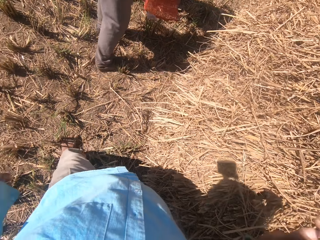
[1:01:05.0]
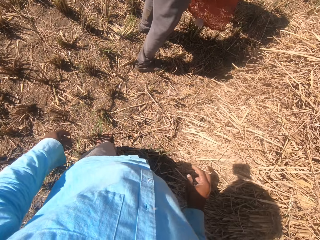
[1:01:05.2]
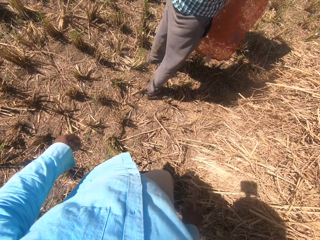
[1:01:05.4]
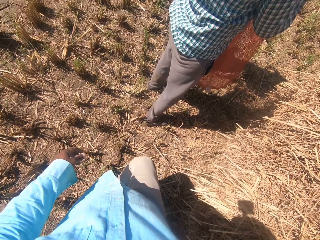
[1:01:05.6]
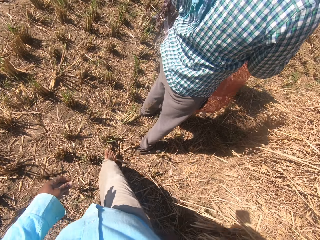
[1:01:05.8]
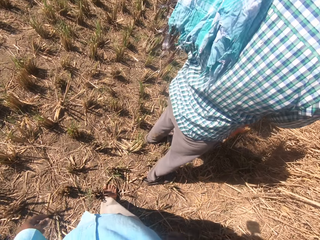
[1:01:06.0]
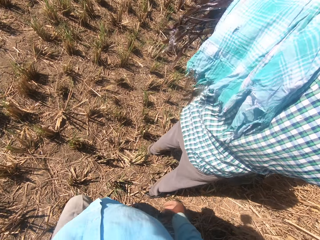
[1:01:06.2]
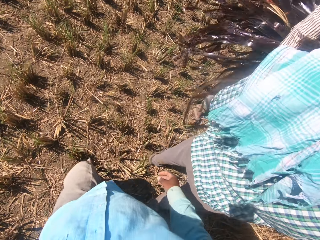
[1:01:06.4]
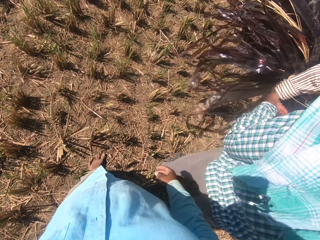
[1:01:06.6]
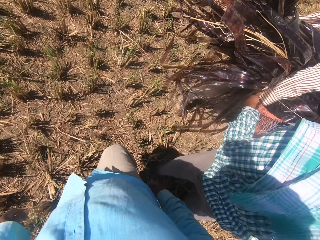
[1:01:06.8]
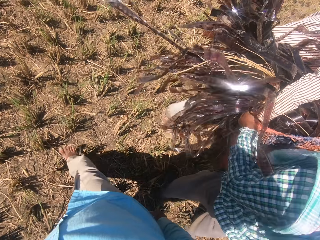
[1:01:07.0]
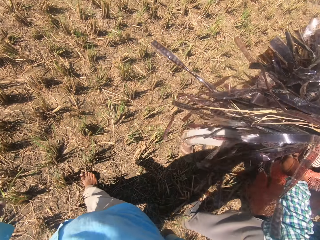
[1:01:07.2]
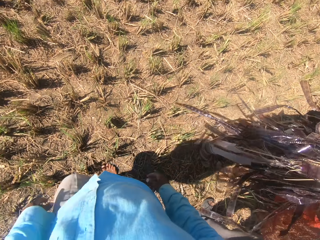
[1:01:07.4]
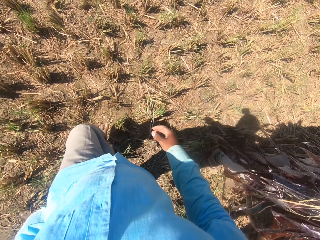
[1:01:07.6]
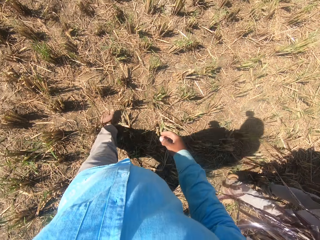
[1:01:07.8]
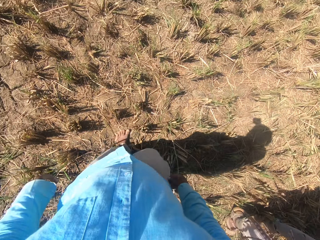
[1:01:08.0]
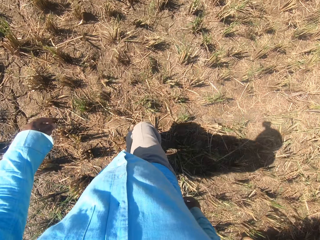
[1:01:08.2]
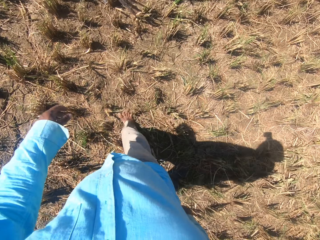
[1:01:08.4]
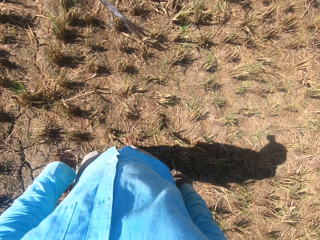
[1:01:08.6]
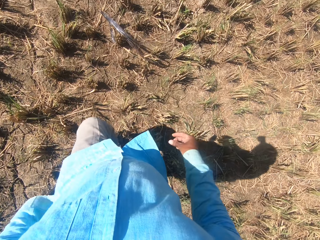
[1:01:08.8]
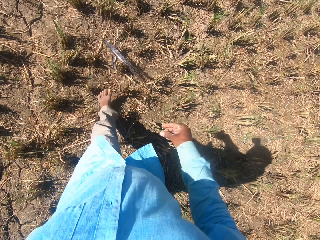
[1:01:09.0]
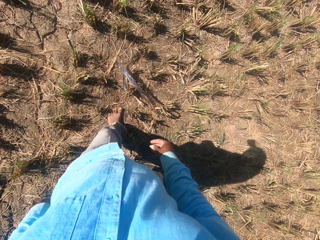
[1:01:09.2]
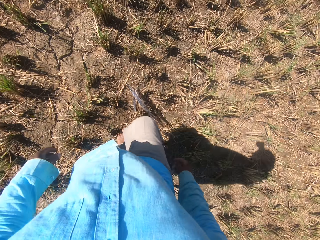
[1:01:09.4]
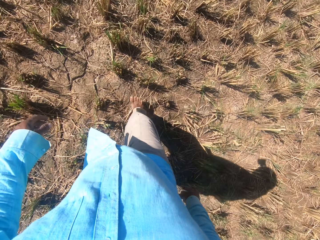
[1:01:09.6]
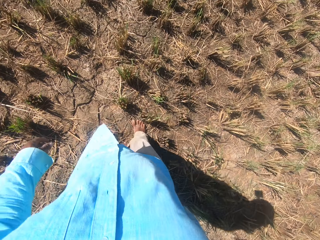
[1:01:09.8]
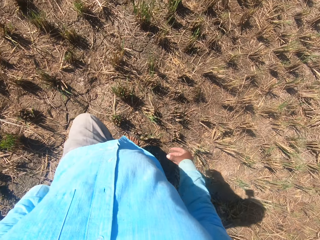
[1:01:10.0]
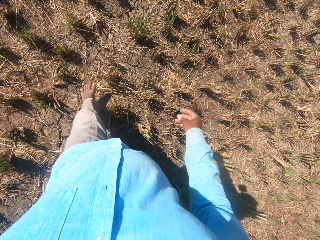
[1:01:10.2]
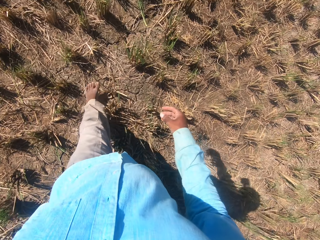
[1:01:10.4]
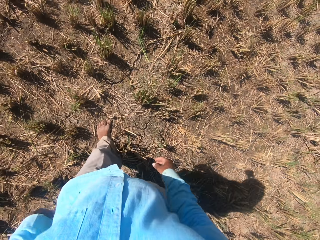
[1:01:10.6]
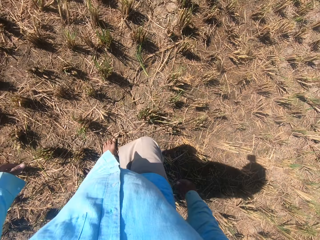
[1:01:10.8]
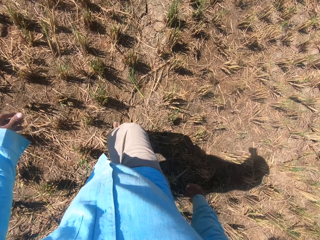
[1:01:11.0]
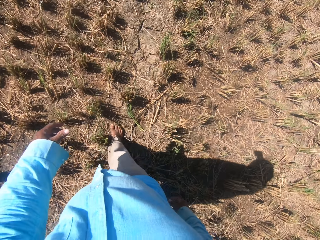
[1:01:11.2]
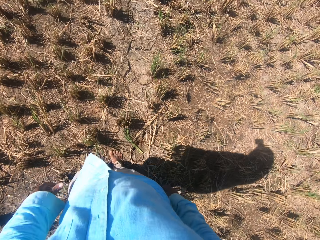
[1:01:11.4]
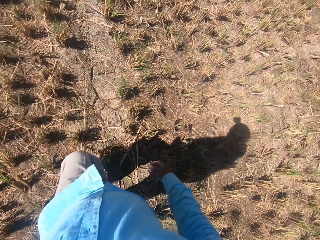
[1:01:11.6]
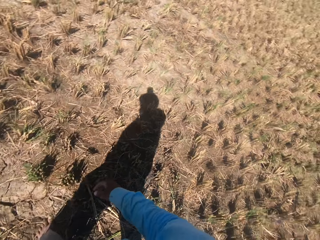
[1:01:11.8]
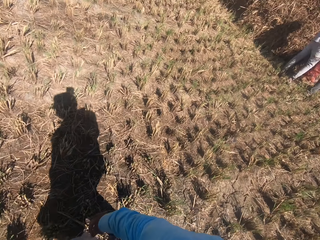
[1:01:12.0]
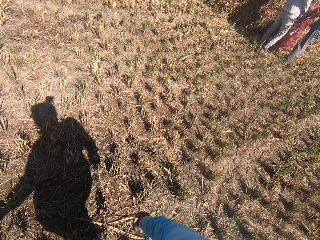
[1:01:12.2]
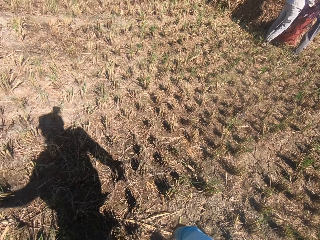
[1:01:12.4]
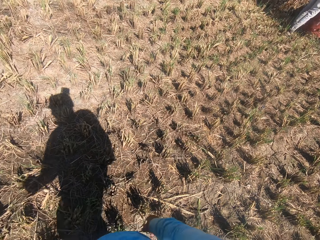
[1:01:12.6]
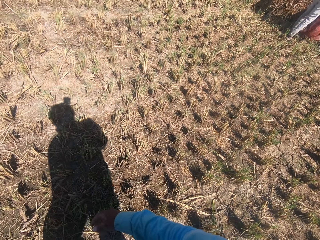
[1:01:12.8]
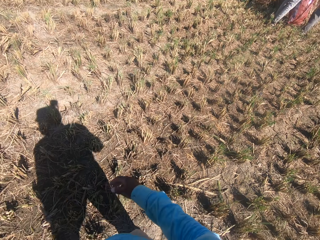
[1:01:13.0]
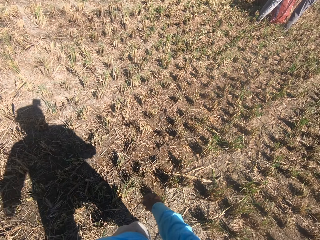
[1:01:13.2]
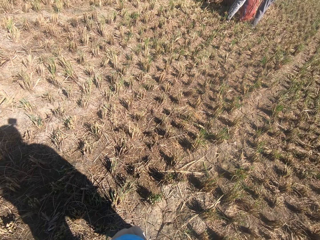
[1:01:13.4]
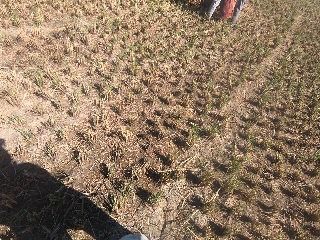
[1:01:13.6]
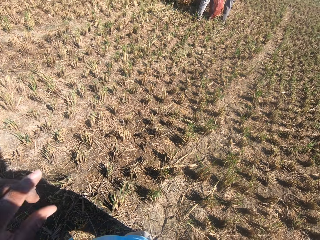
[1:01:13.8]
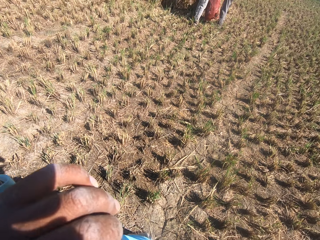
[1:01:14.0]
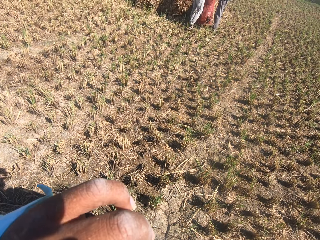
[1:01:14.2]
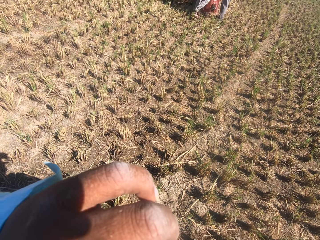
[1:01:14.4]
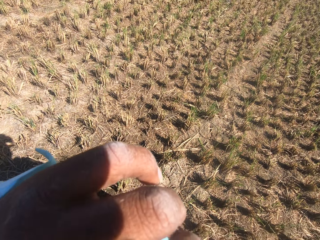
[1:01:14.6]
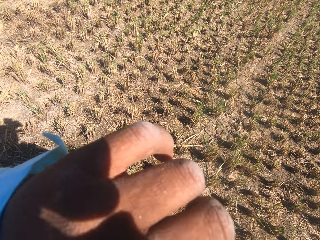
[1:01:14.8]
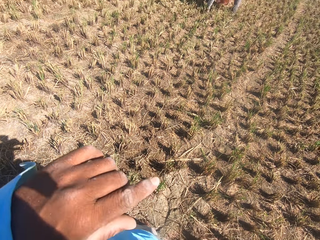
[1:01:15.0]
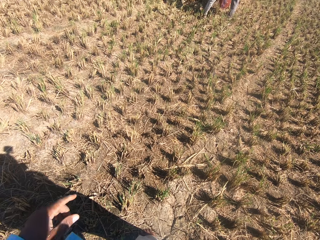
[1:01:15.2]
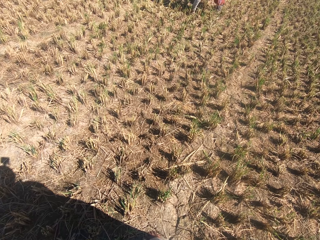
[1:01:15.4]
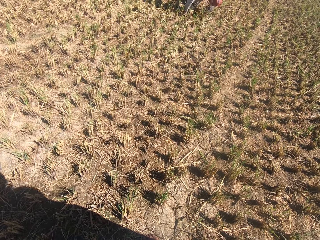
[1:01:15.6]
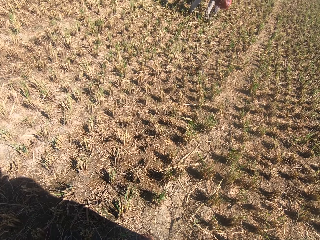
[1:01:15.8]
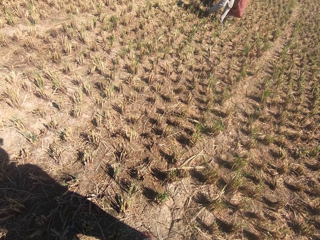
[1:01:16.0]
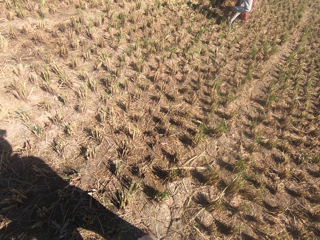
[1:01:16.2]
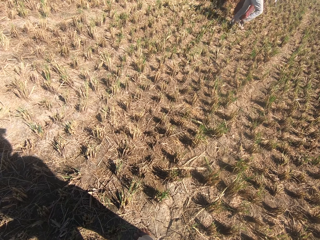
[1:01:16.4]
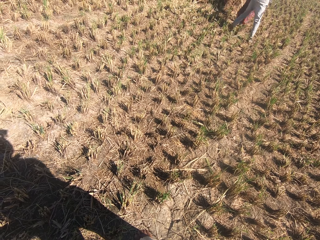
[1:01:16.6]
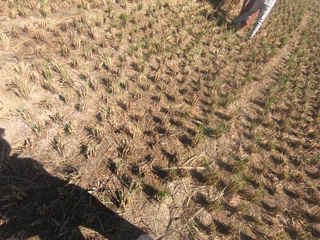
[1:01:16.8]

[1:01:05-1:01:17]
The camera wearer walks around the plantation field. A man holds a sack. The camera wearer walks around the plantation field. They turn to another man and a third man. The other man holds a red bag containing the stack ropes. The third man stands in front of the other man.

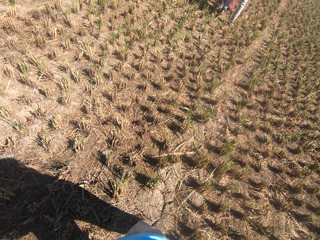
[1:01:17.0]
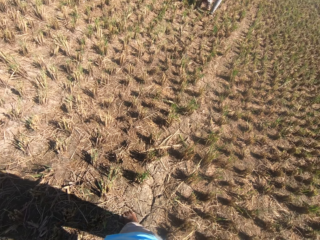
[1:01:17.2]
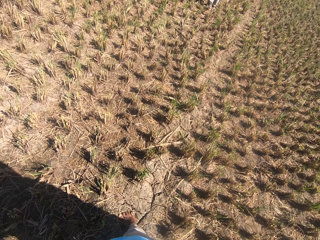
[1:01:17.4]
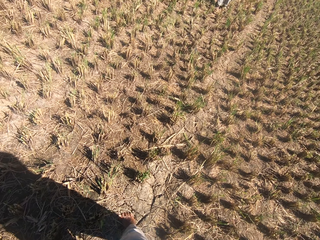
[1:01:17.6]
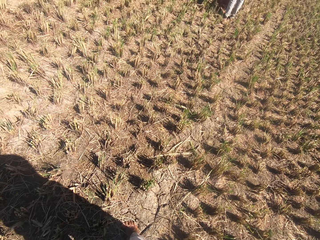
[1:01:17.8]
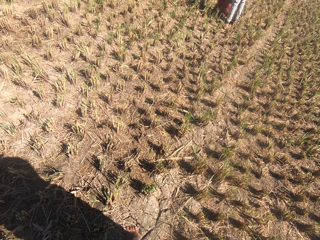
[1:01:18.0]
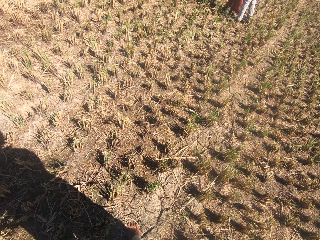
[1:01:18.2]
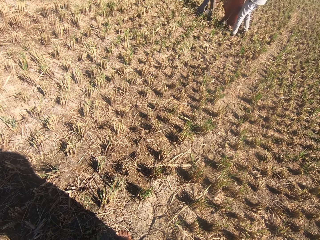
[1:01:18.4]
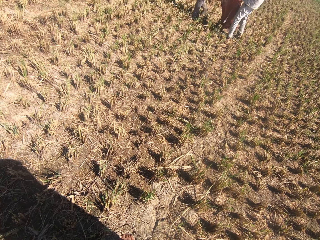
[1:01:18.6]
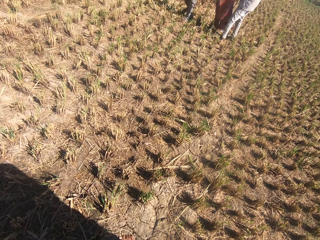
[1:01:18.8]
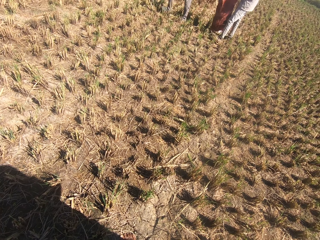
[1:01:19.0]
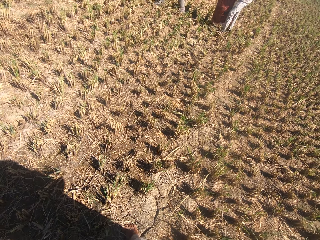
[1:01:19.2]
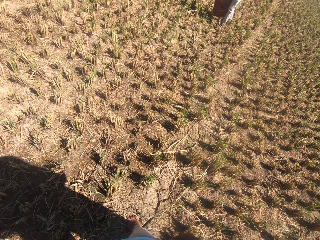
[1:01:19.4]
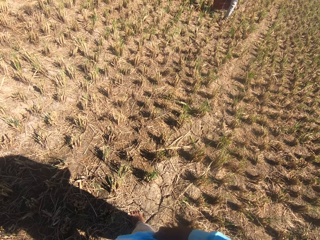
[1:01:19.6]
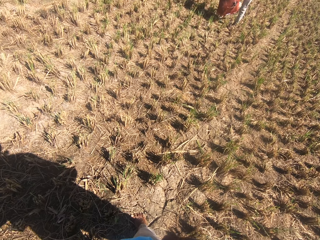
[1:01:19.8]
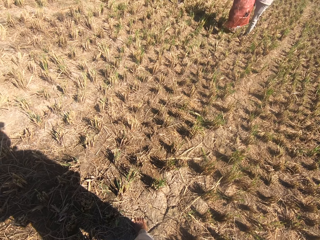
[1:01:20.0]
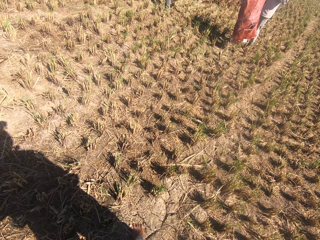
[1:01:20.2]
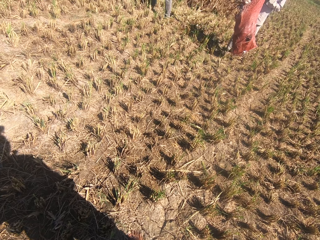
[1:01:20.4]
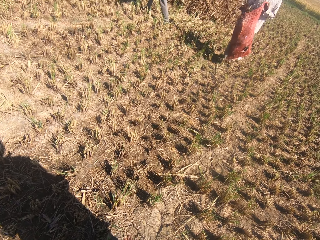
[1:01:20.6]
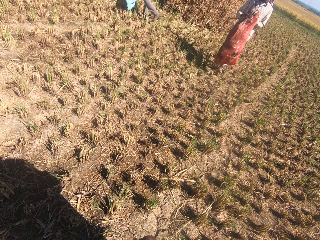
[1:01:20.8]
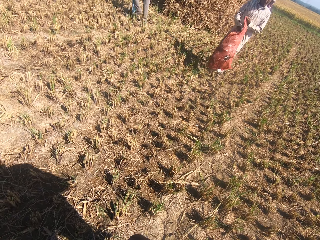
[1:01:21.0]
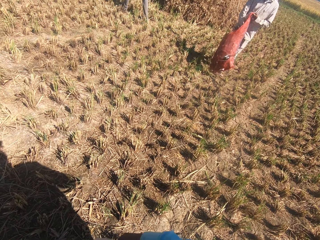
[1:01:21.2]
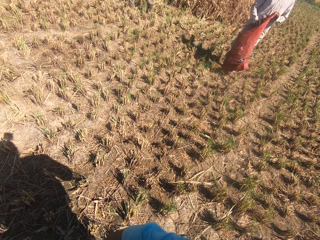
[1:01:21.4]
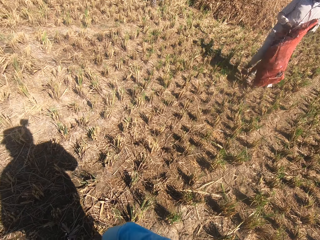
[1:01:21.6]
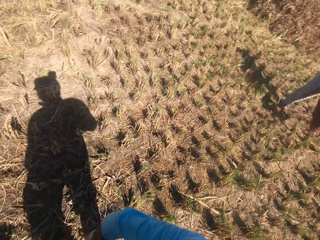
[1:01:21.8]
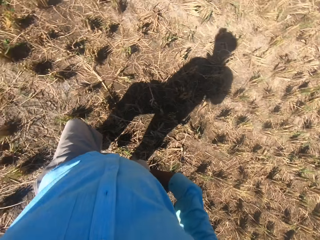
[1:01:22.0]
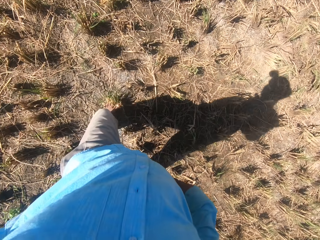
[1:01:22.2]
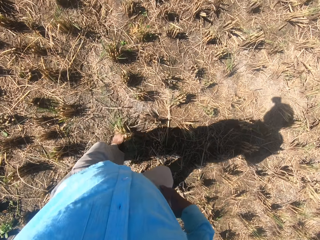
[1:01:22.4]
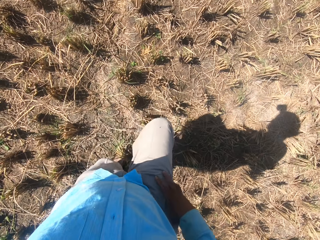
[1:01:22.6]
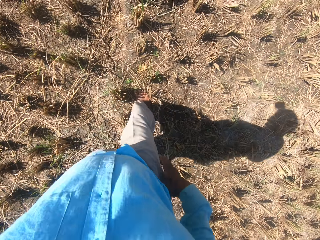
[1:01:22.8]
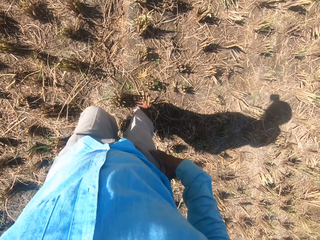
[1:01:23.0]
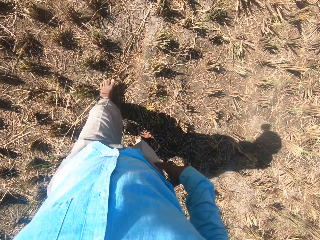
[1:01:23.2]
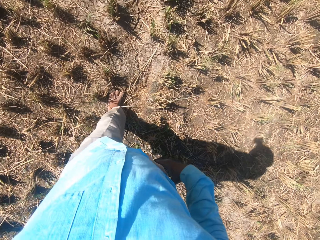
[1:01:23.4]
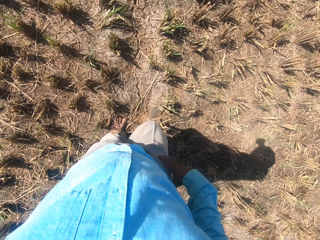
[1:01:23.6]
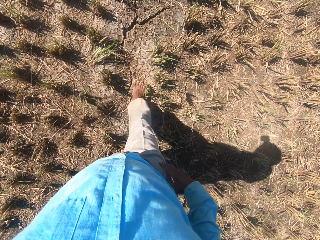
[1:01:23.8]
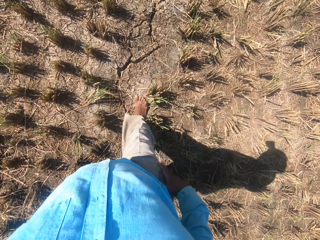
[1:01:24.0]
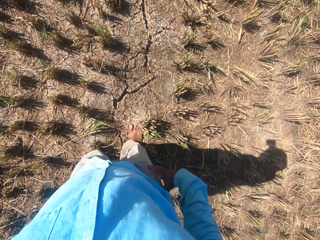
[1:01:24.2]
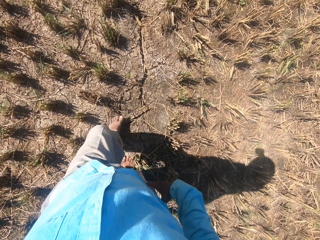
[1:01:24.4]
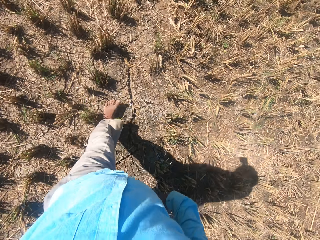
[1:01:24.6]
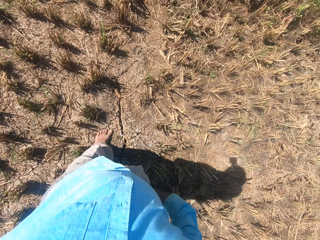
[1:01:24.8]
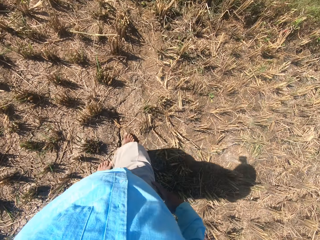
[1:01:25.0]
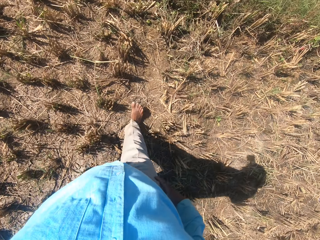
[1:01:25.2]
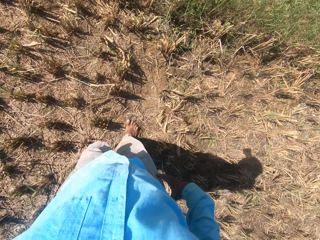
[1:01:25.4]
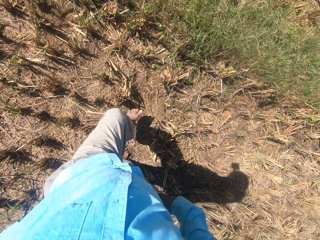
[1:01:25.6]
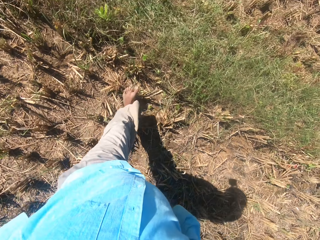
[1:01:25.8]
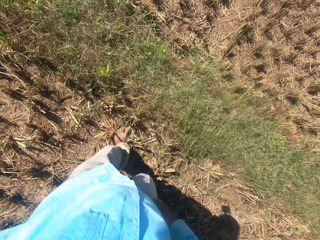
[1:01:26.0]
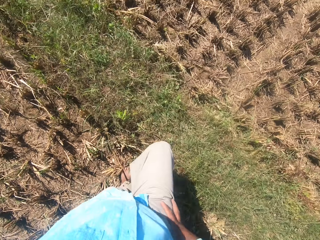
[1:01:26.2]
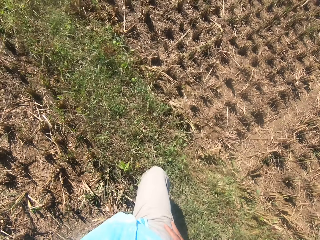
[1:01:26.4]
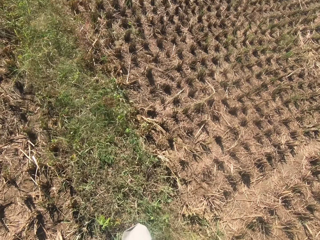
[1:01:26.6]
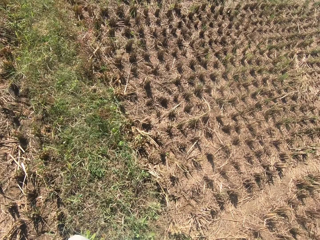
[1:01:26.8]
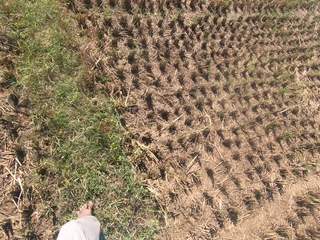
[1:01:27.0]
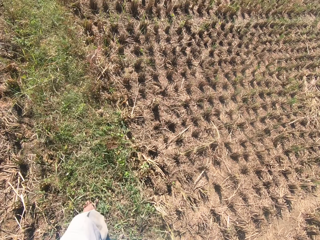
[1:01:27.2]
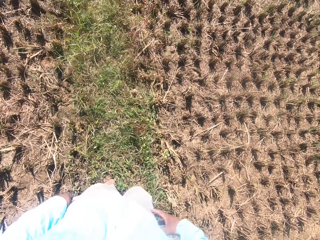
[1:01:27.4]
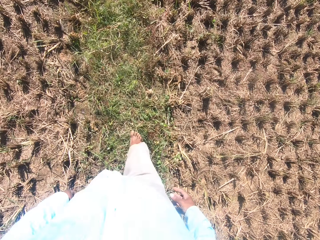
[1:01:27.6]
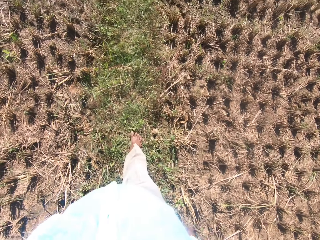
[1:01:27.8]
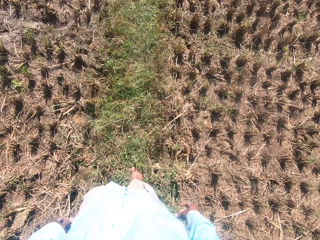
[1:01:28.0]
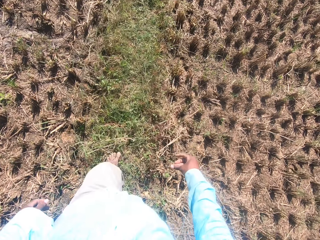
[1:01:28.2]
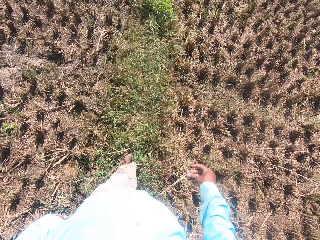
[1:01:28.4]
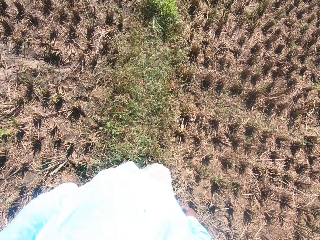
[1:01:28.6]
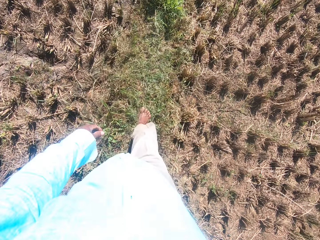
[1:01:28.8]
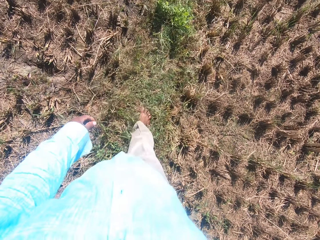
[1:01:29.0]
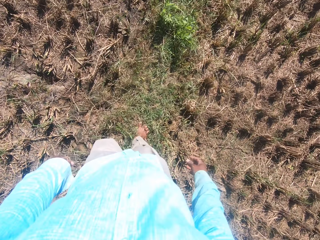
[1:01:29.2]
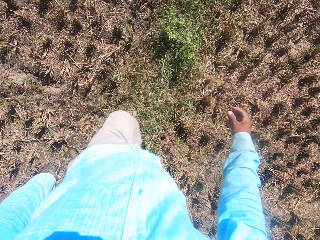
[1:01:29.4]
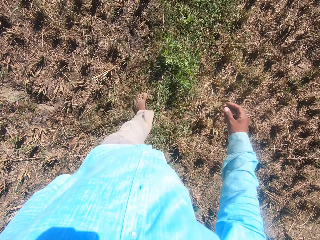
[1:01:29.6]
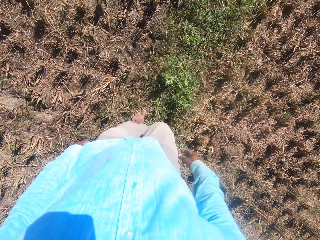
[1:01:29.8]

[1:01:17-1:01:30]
A man carries a sack. The camera wearer walks around the plantation field.
